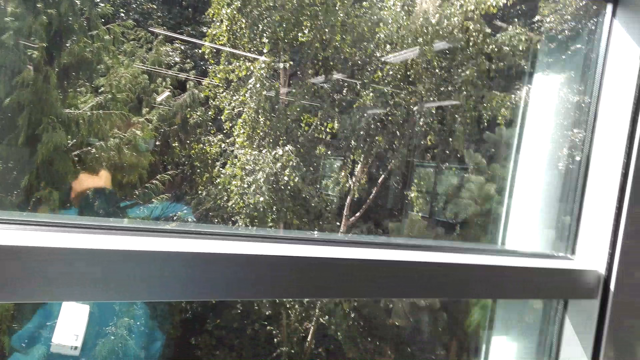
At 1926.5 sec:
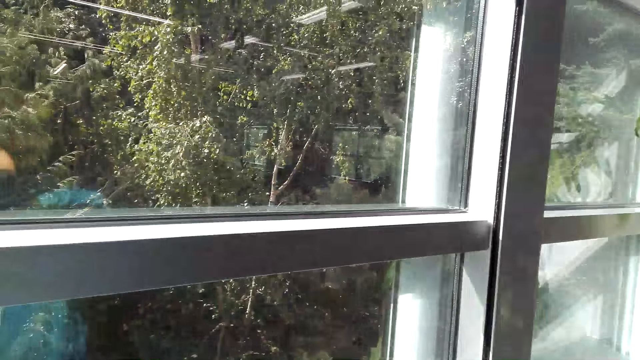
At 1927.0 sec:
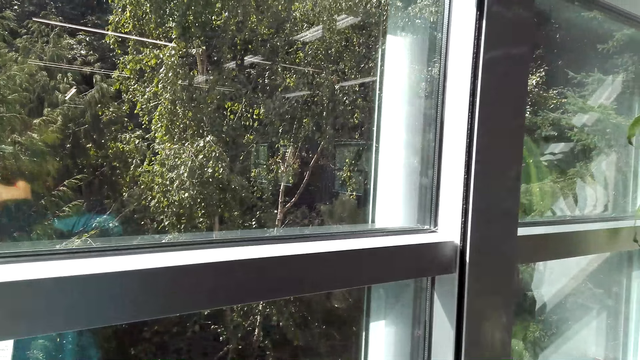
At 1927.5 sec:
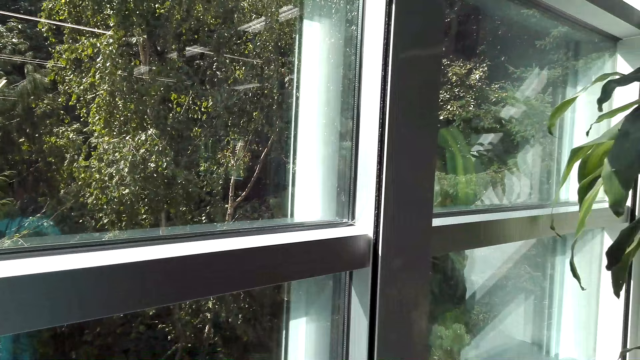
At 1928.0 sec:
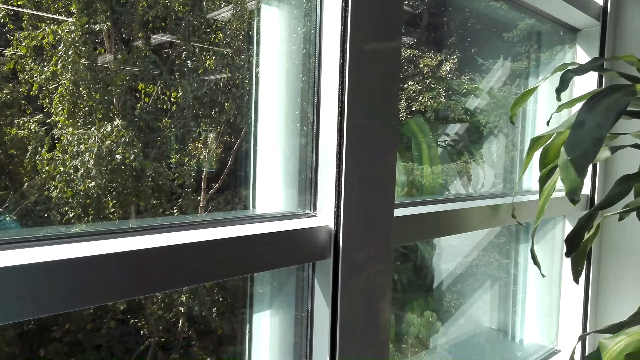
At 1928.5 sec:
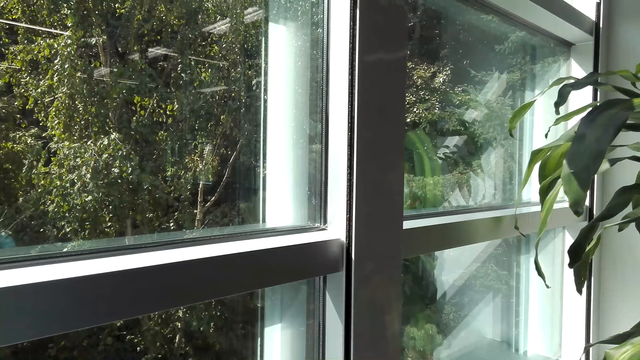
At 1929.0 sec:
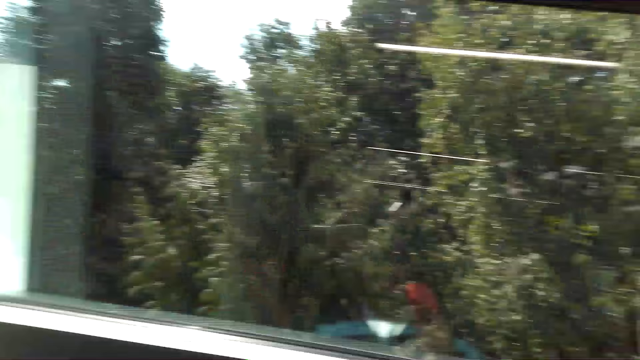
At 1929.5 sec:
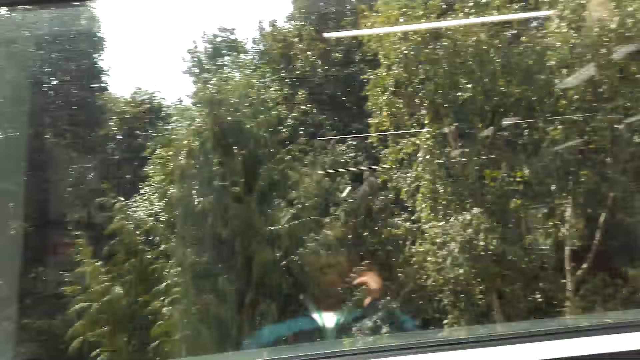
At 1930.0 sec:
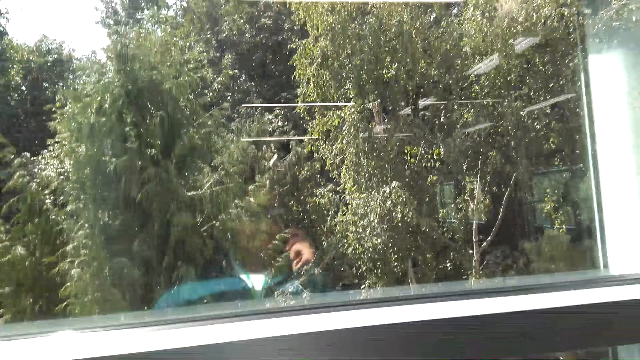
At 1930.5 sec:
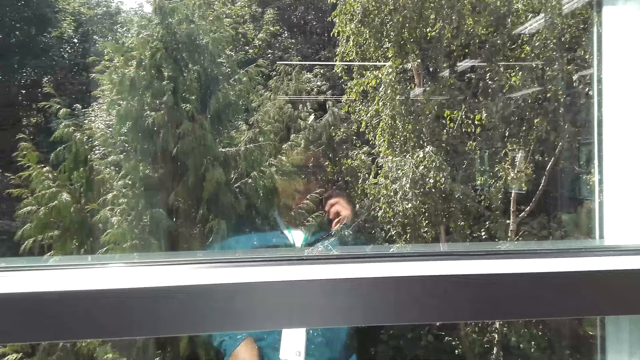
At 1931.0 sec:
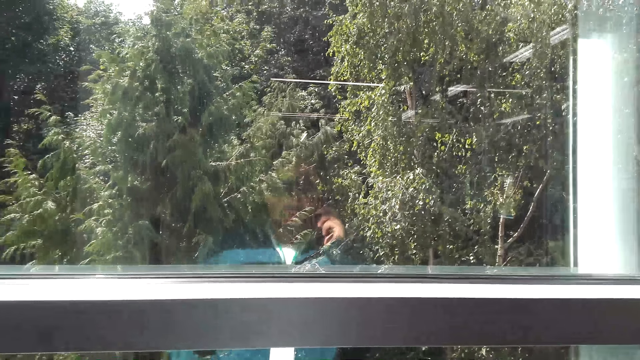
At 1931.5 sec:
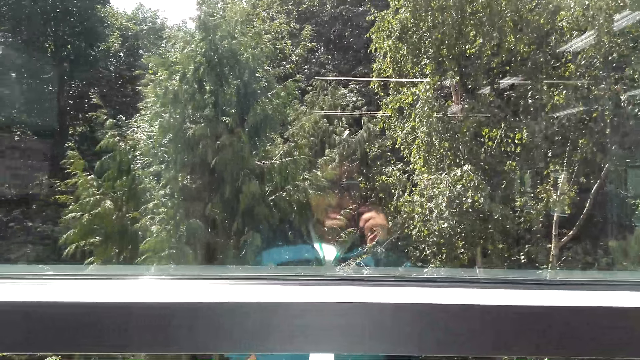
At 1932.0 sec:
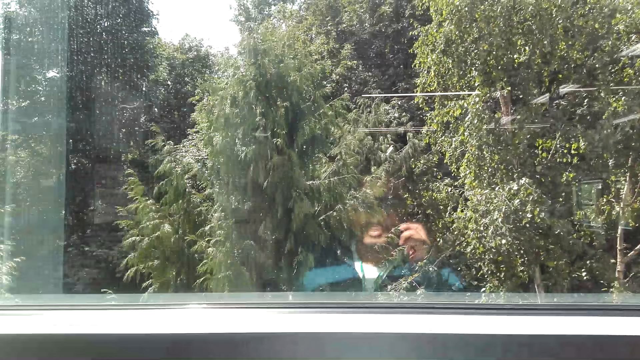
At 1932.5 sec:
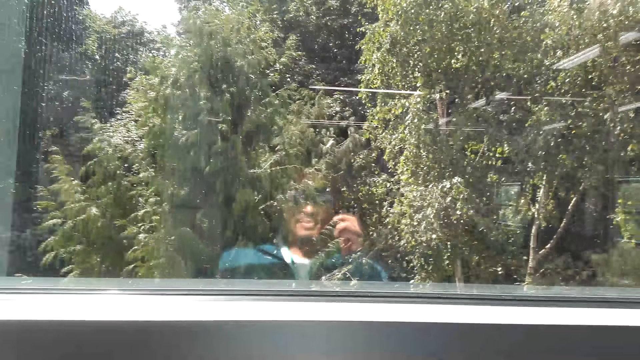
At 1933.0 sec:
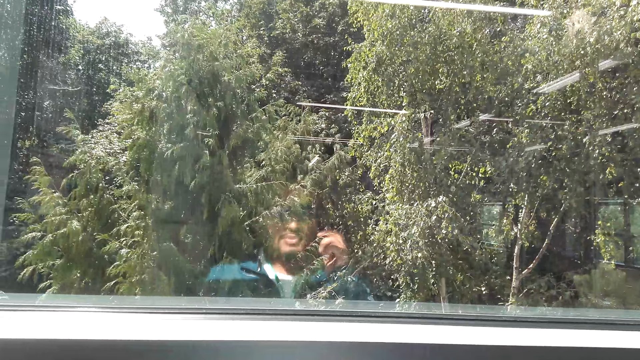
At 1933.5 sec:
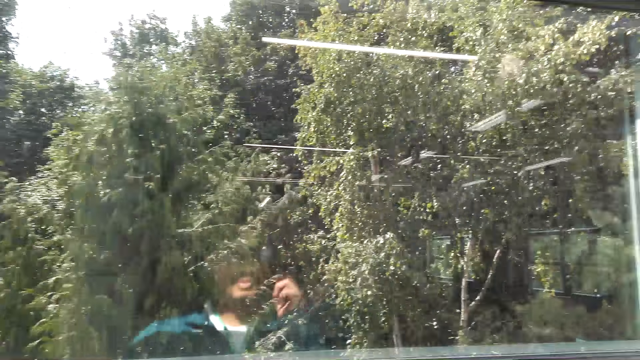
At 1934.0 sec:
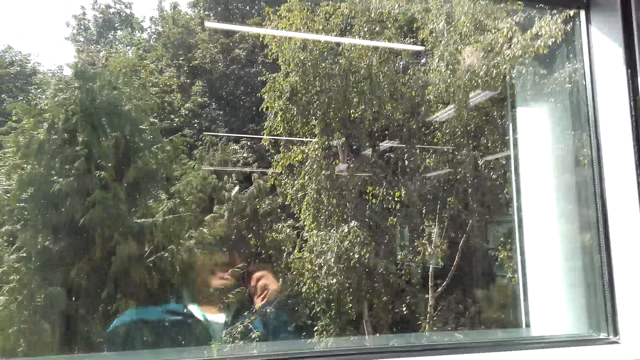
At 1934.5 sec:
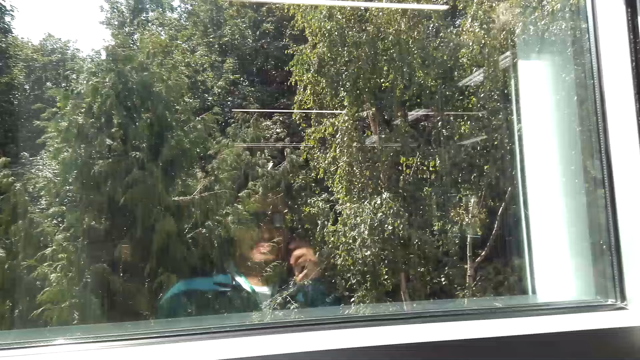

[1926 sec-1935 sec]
The camera wearer talks on the cellphone. They look outside the window.

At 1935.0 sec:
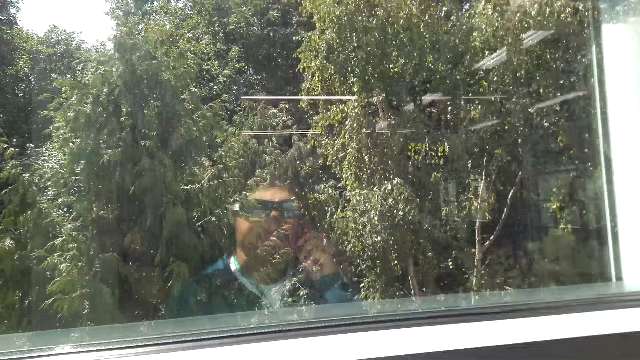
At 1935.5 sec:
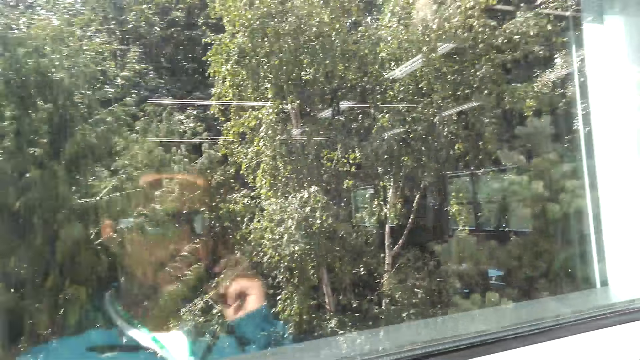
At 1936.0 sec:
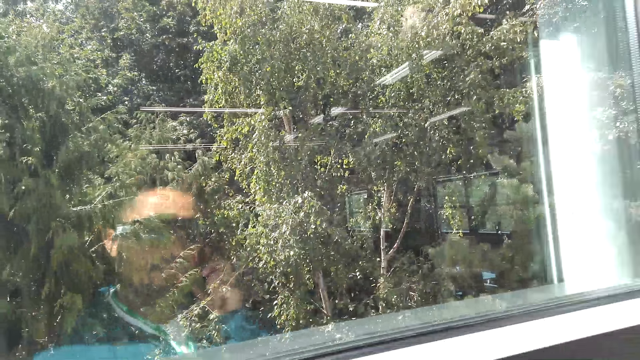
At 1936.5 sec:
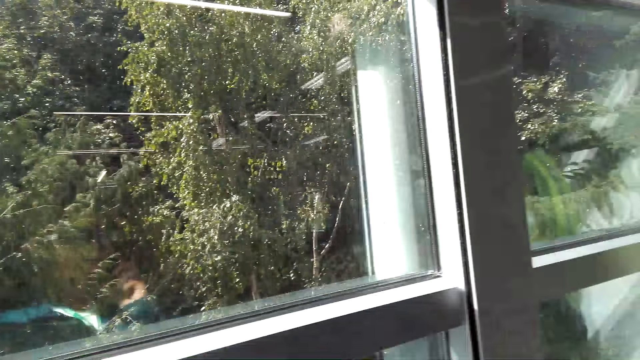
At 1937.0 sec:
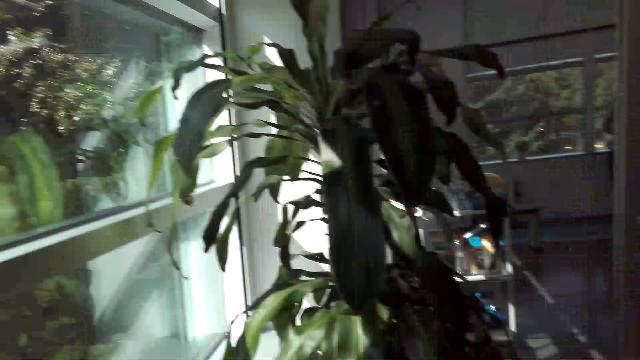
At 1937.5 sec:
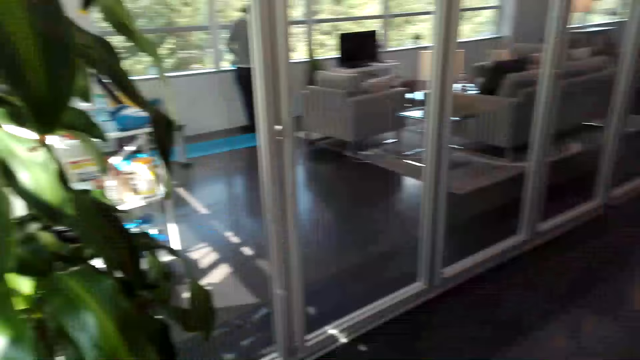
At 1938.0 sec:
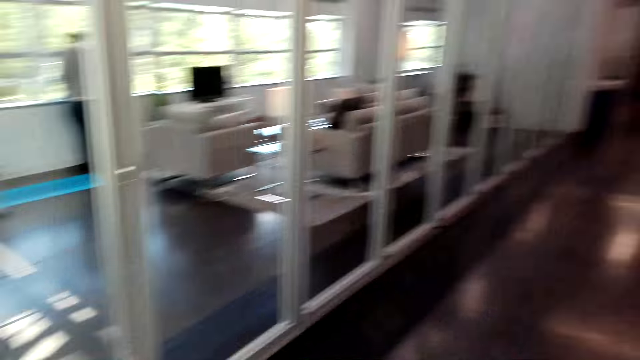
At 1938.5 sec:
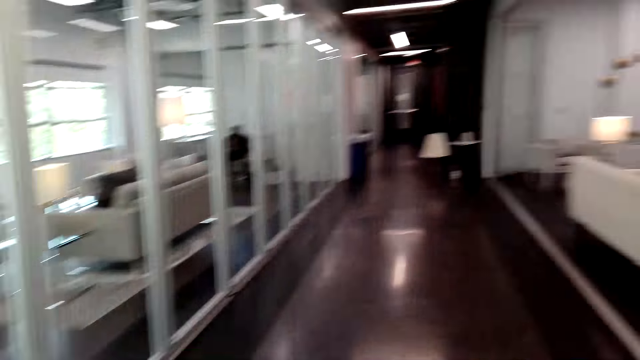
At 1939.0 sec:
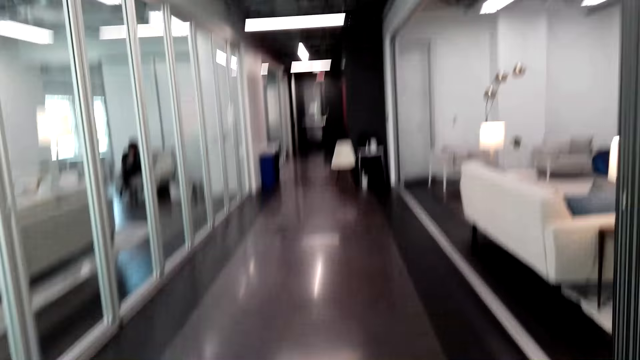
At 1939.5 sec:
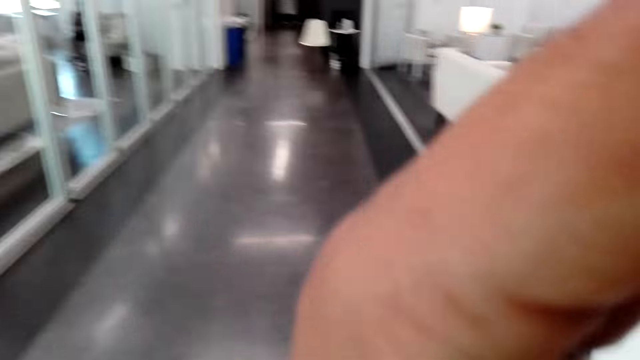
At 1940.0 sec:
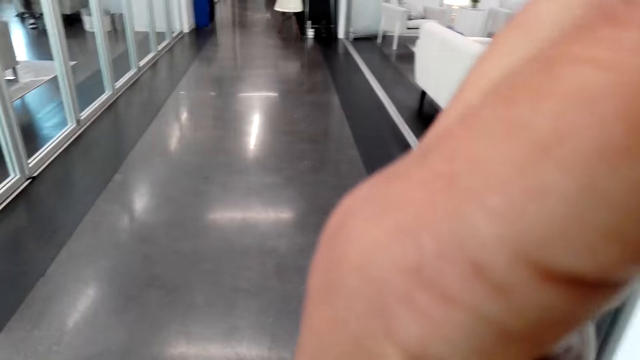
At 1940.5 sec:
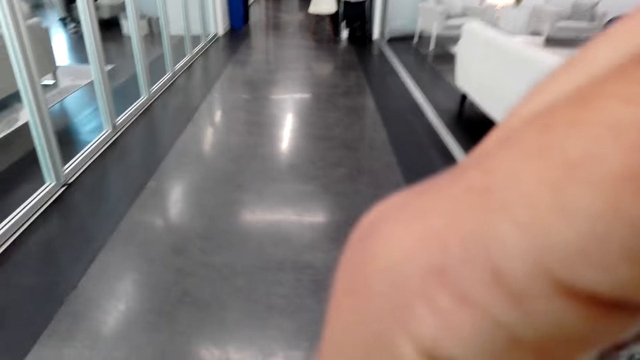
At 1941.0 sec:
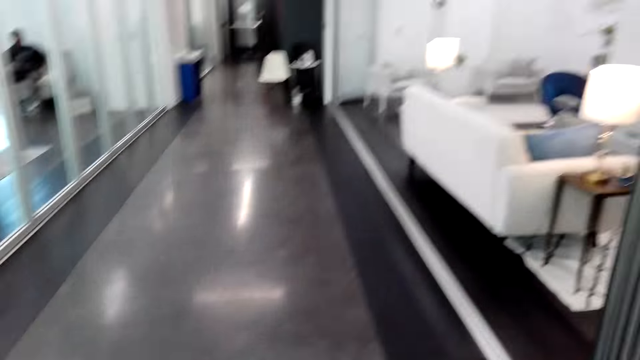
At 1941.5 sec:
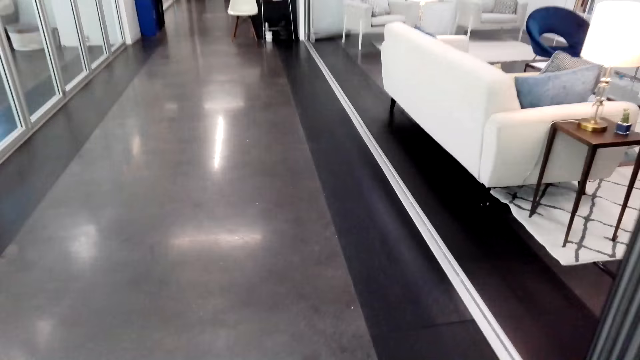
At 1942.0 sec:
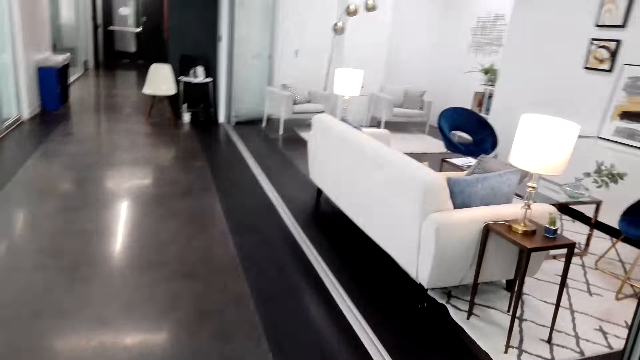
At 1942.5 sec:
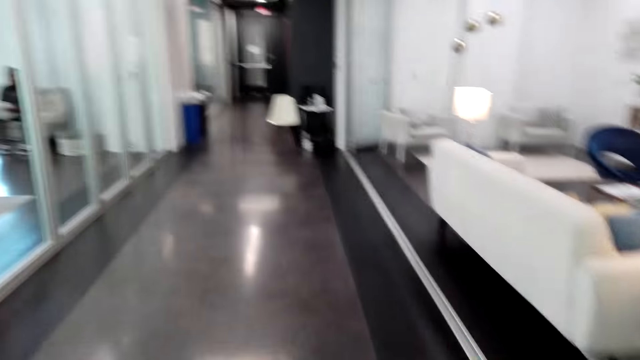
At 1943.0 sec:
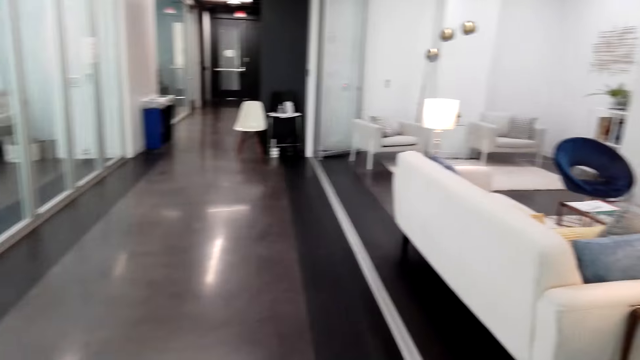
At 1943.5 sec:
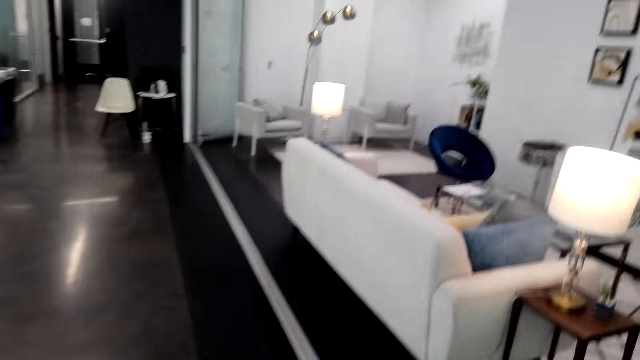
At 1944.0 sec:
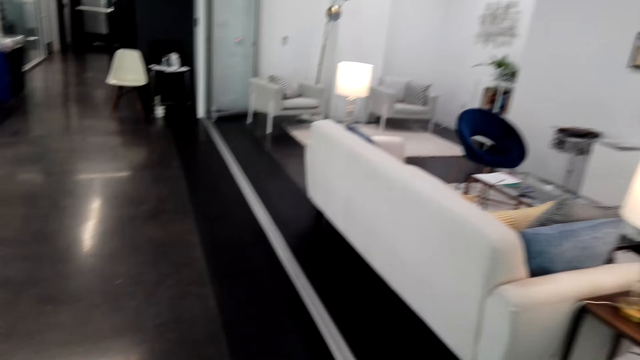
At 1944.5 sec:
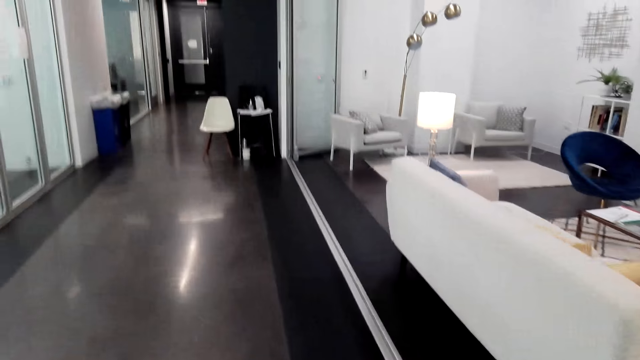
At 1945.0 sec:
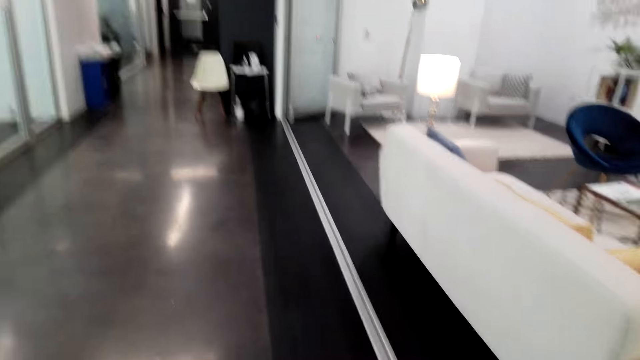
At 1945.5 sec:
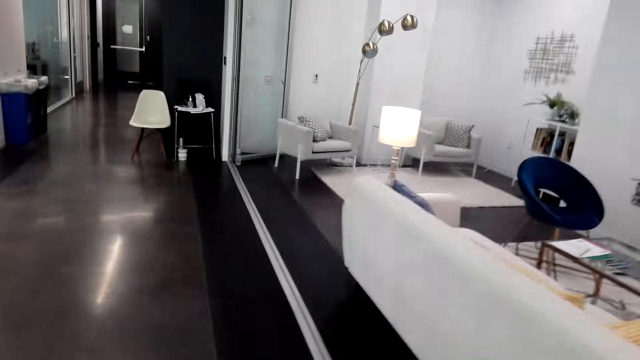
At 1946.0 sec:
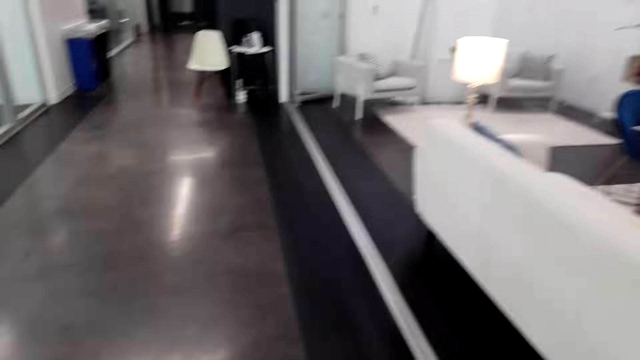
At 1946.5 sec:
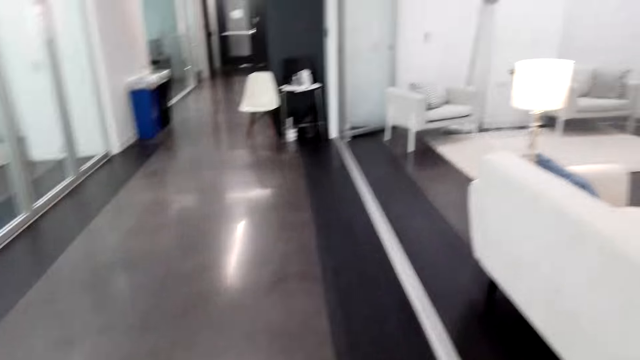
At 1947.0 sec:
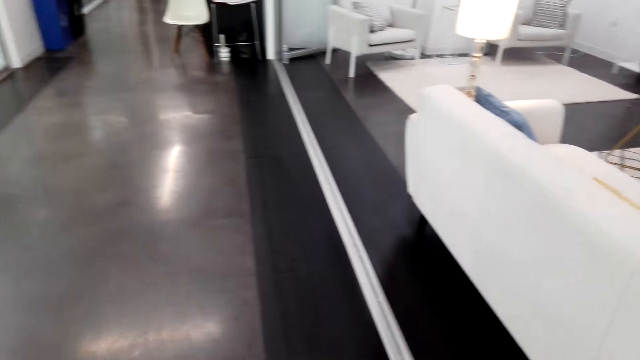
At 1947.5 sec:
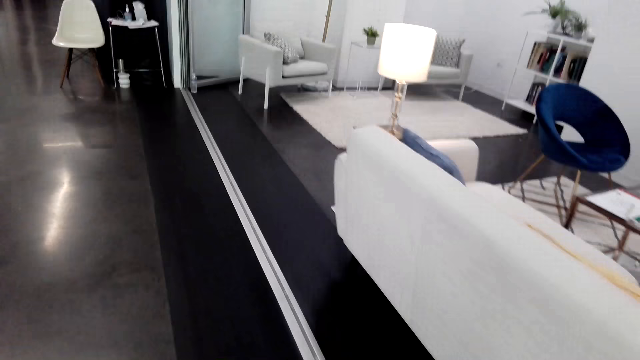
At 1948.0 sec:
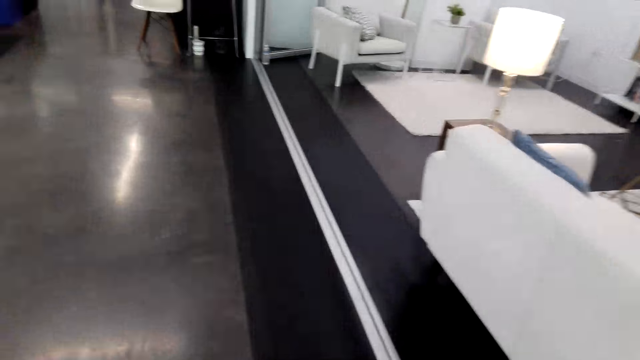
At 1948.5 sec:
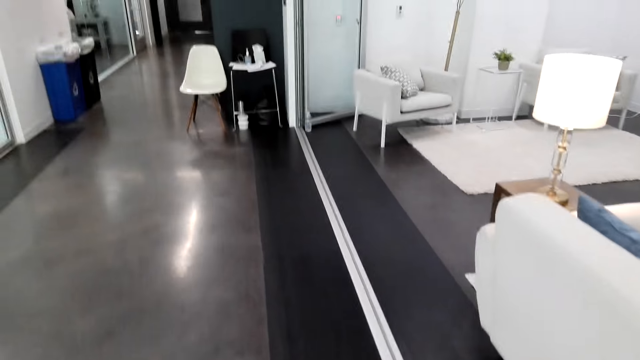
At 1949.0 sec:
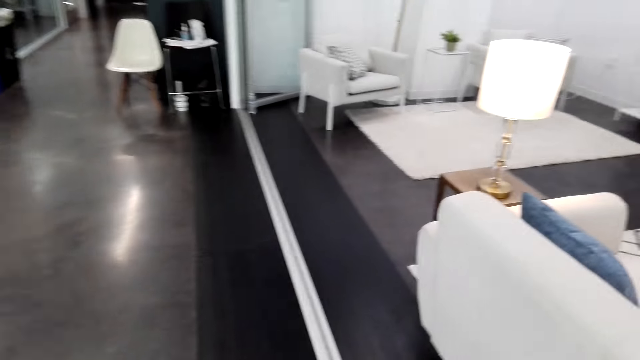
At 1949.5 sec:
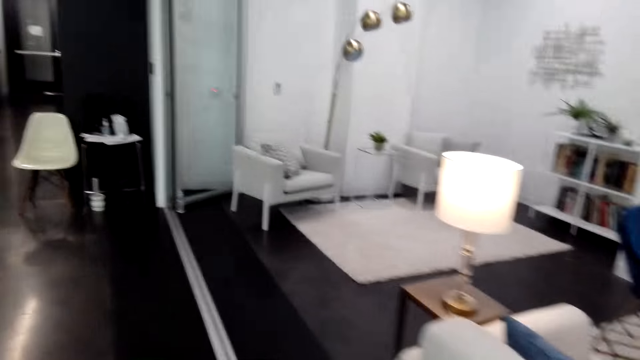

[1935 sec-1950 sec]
The camera wearer talks on the cellphone. They walk on the corridor.
